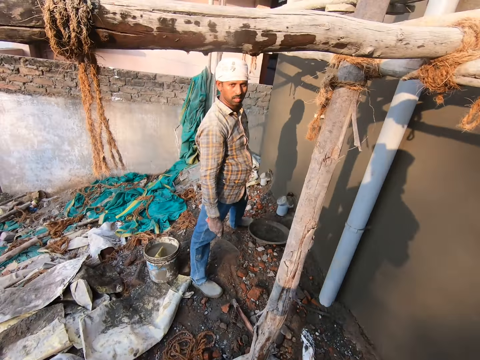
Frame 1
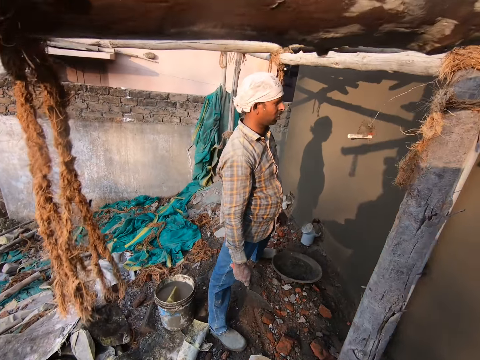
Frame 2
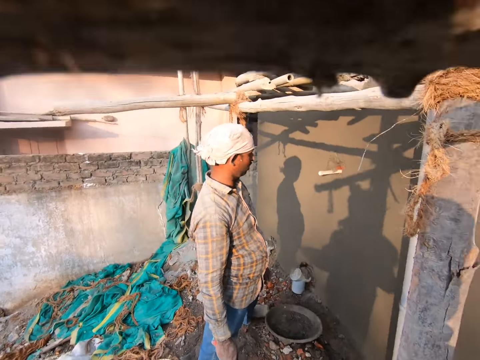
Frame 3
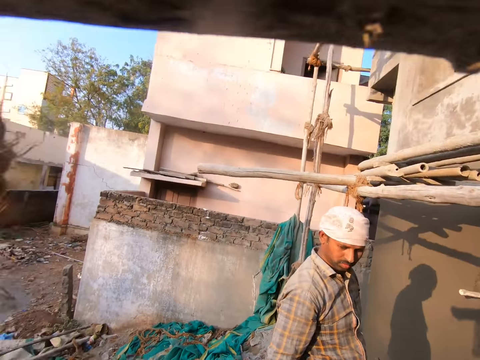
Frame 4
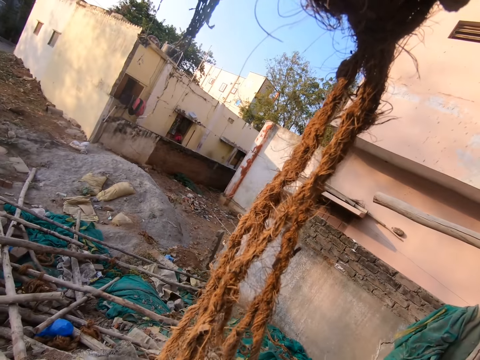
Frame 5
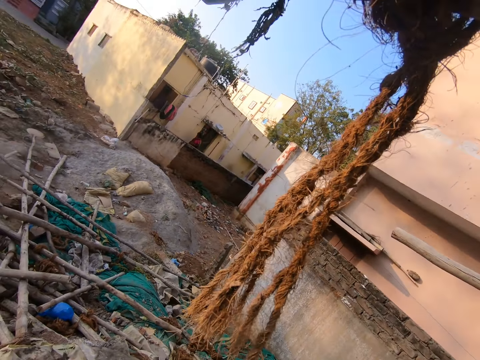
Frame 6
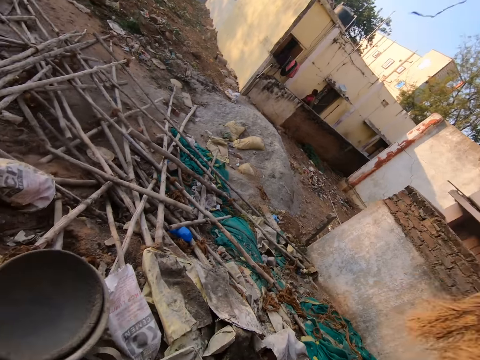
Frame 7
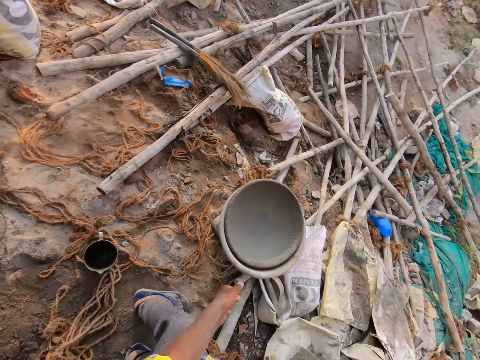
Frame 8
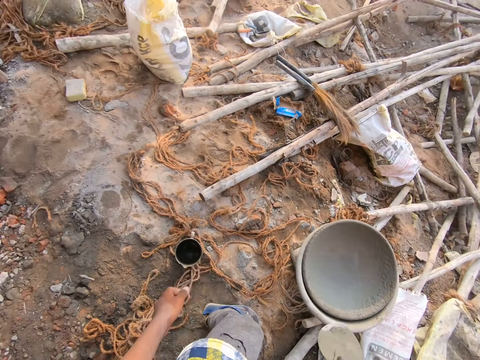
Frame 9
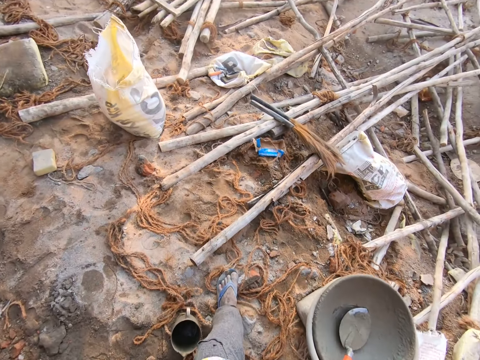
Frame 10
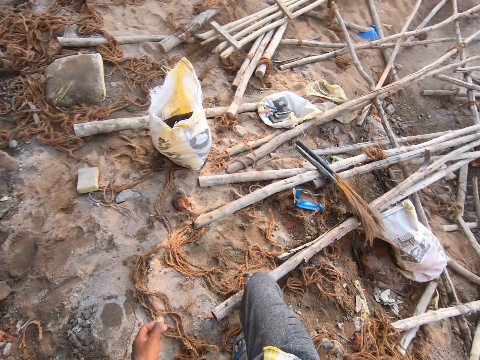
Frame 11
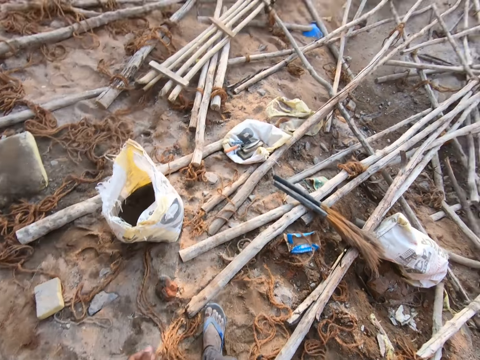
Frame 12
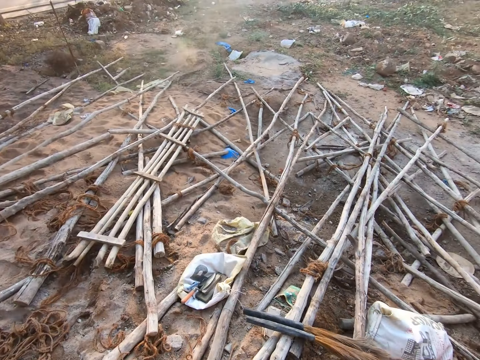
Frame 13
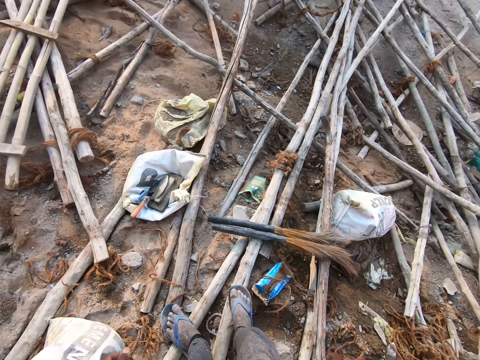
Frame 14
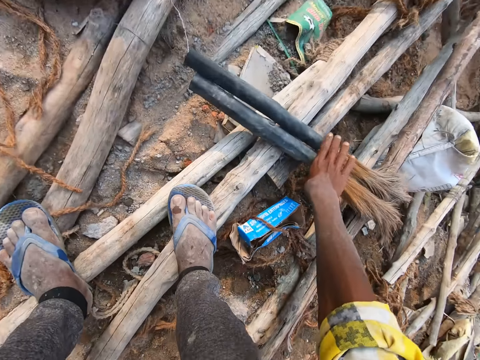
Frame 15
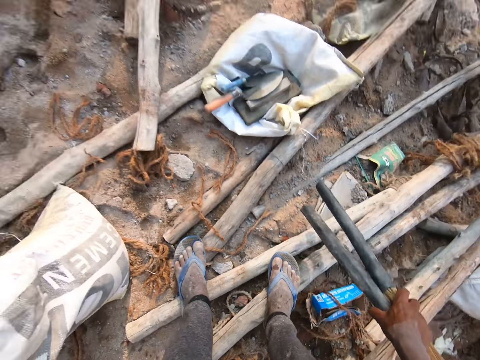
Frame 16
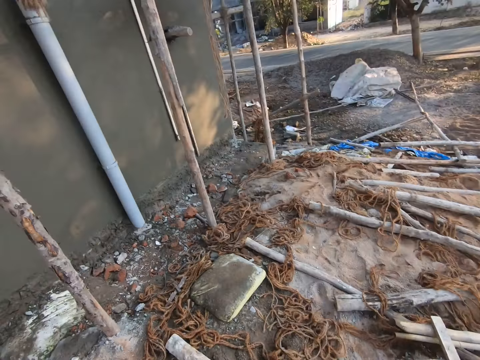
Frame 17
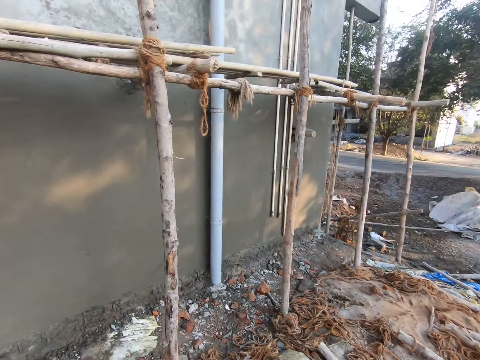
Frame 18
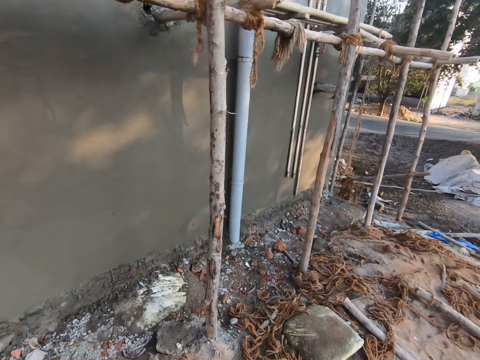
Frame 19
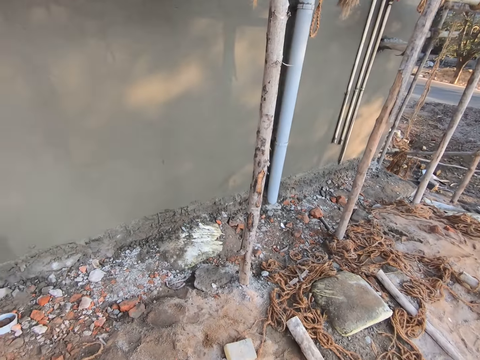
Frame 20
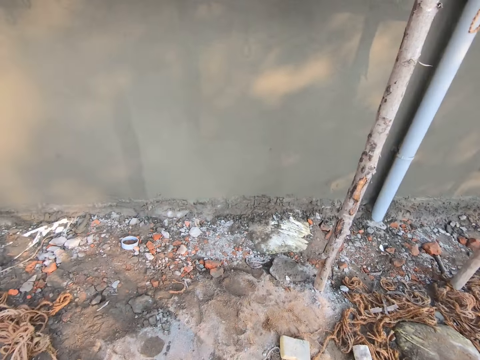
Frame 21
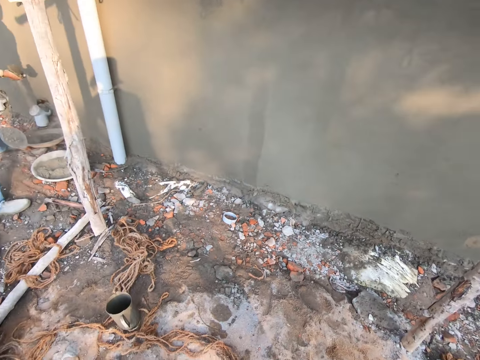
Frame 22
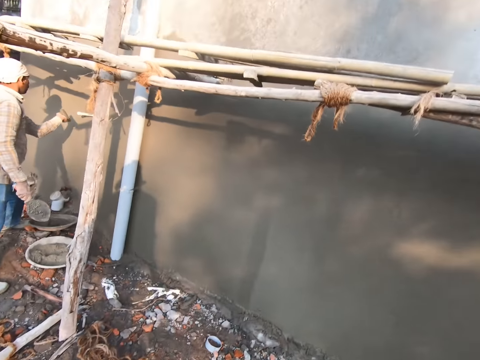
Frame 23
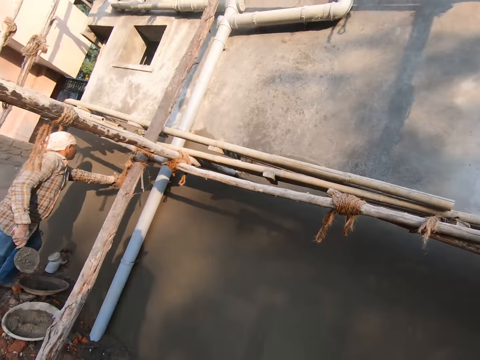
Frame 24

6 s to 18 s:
The camera wearer walks around. They look around. They talk to a man. They walk towards the sack of cement. They bend towards the ground. They pick up the soft brooms with the right hand. They stand up. They look around.

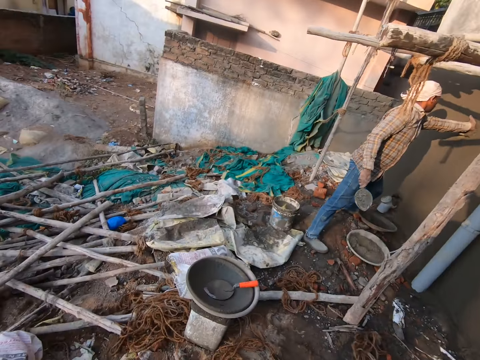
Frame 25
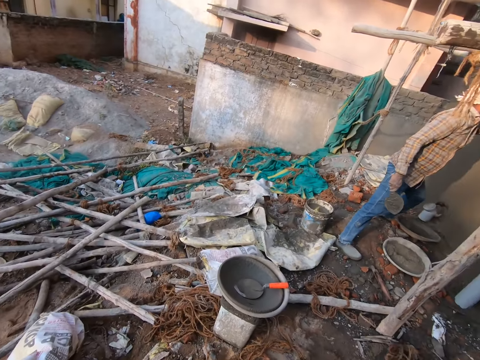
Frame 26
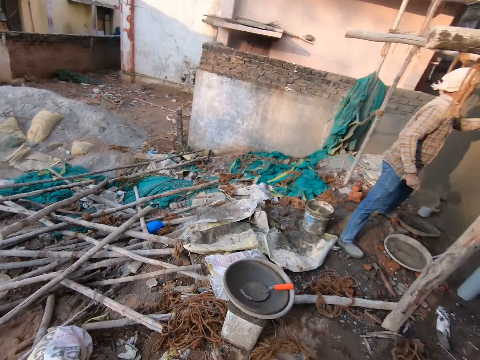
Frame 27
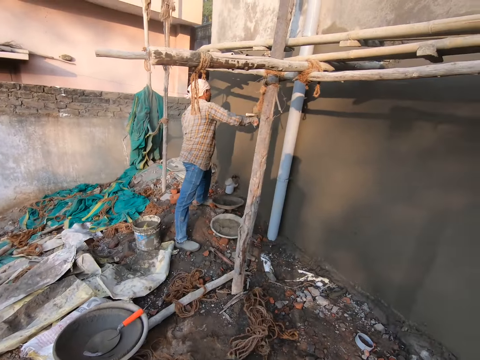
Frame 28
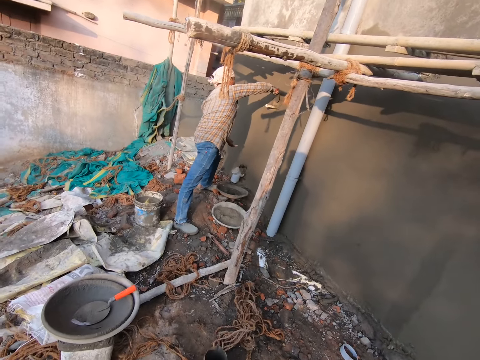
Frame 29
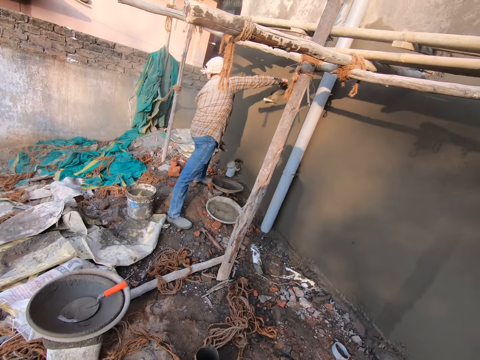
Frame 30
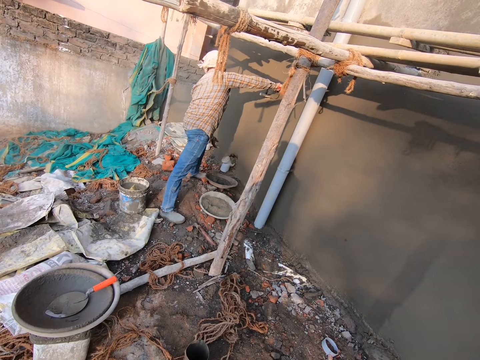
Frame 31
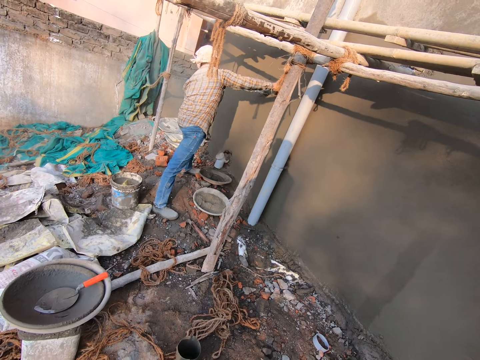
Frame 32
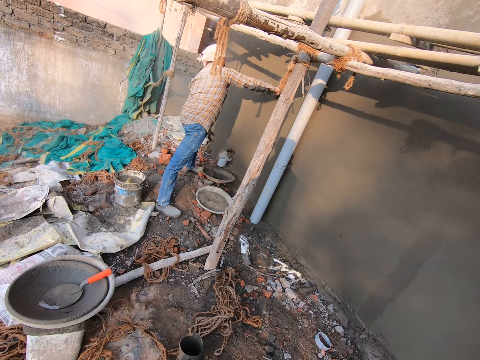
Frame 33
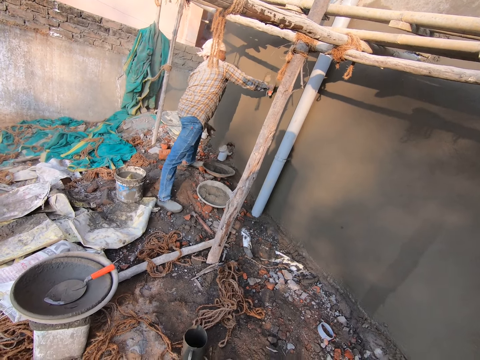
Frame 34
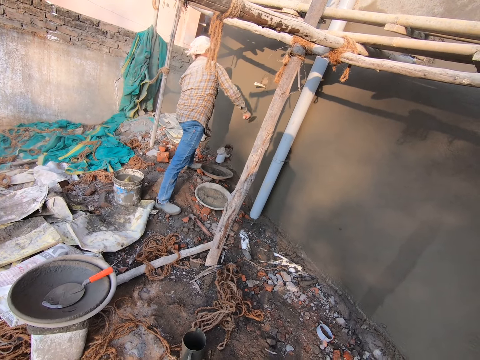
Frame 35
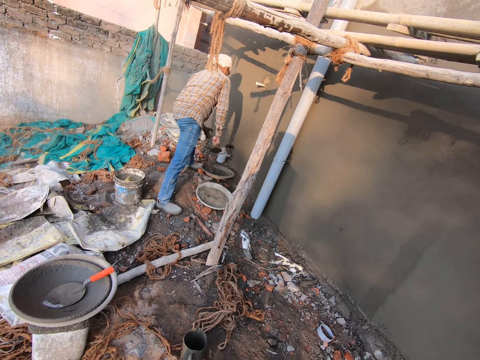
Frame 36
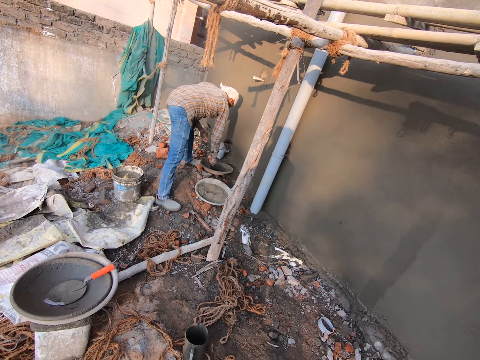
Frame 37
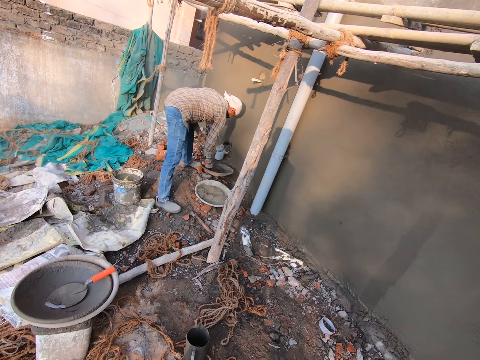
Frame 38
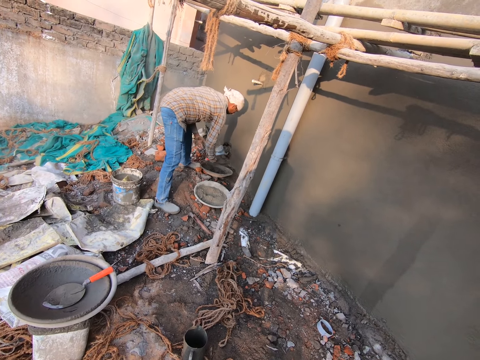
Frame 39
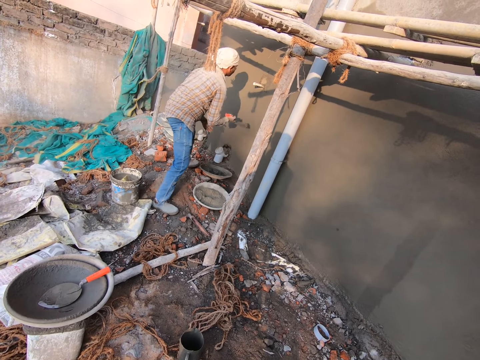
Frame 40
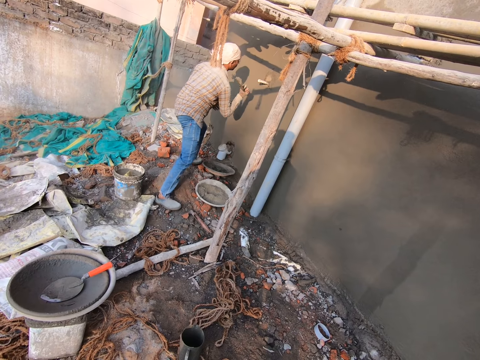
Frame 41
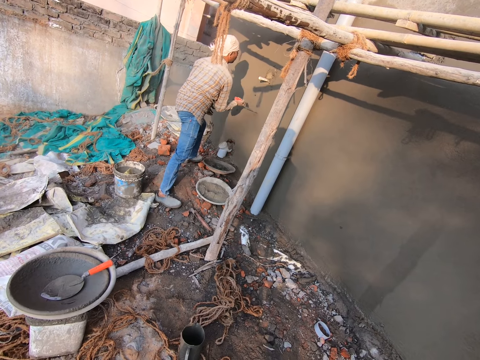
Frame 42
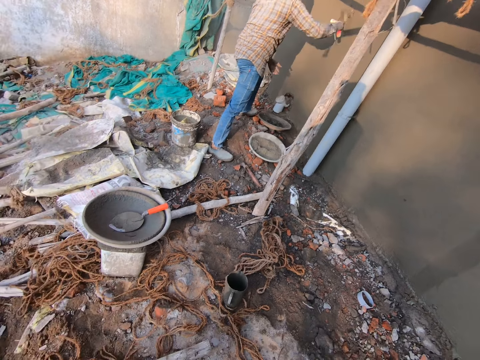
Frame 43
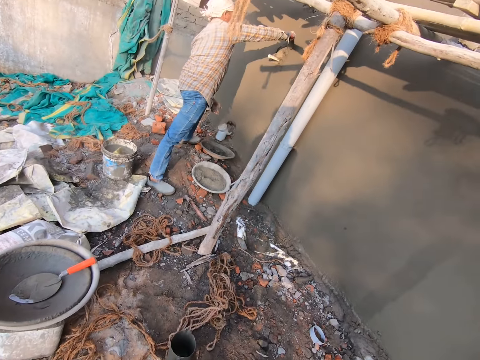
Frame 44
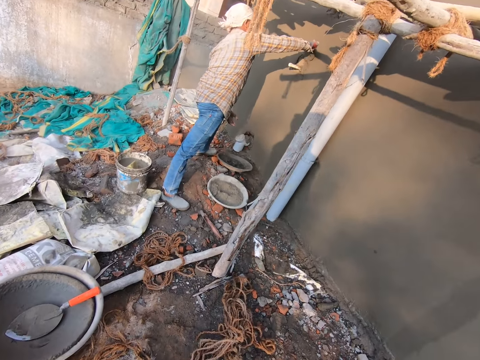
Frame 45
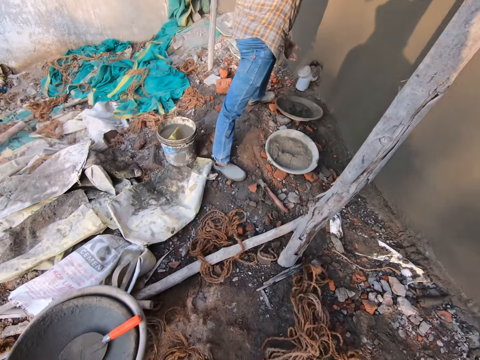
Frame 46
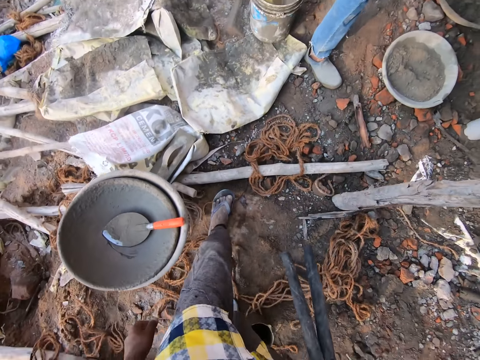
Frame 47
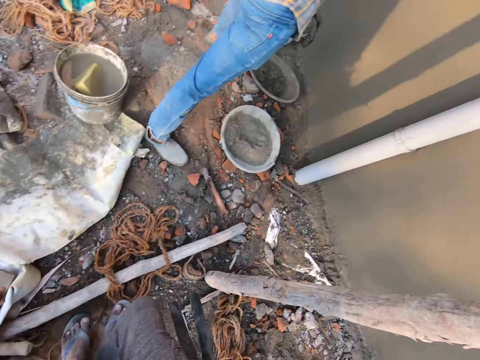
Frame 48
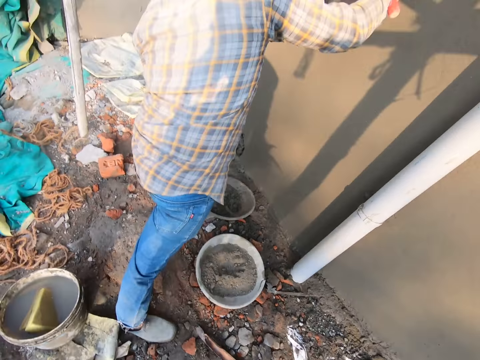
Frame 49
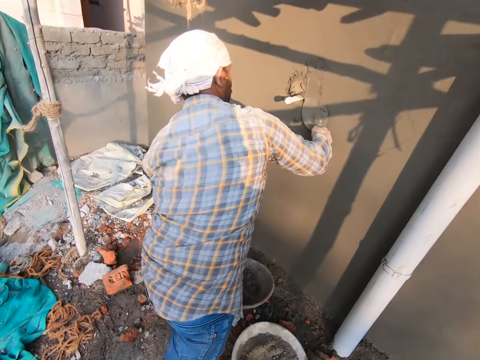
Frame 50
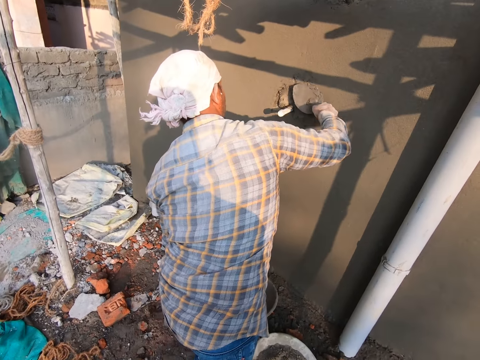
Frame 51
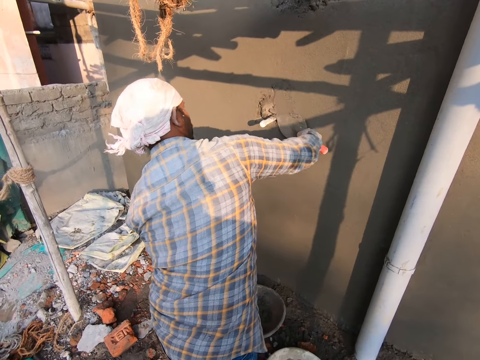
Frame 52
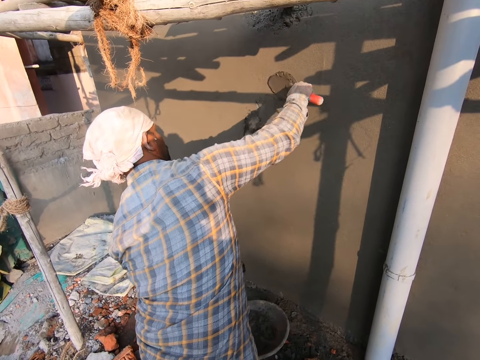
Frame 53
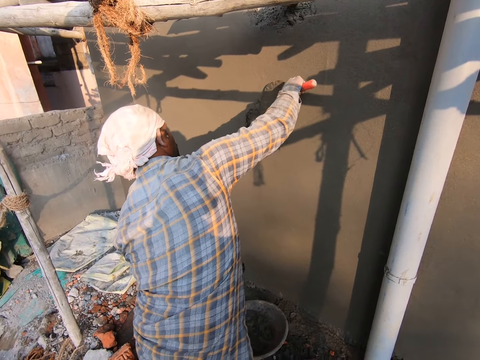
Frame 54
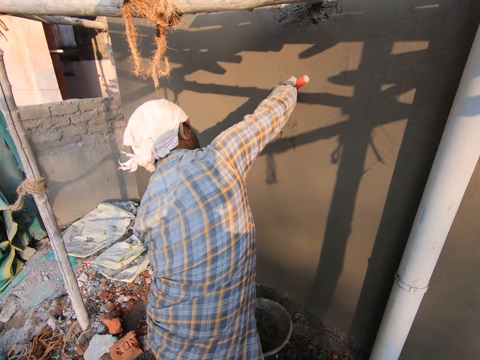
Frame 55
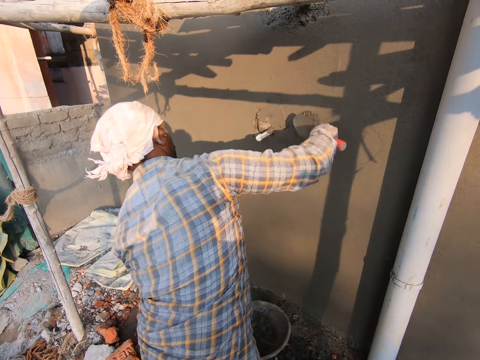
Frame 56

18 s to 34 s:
A man spreads concrete on the wall with the trowel. The man bends towards the basin, fetches concrete with the trowel, stands up, throws concrete on the wall, and spreads concrete on the wall with the trowel. The camera wearer talks to the man. They walk towards the man. They look around. The man spreads concrete on the wall with the trowel. The camera wearer talks to the man.
